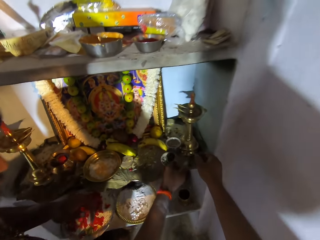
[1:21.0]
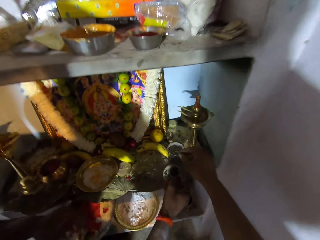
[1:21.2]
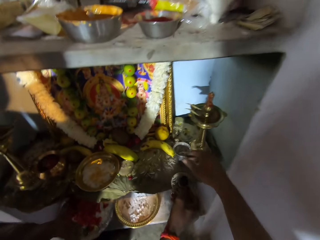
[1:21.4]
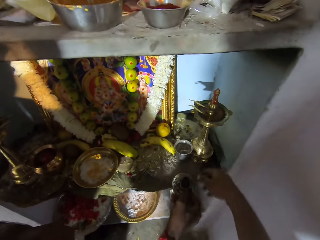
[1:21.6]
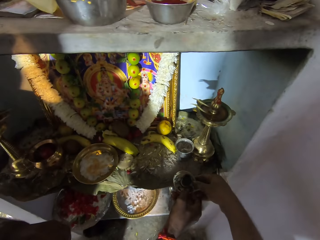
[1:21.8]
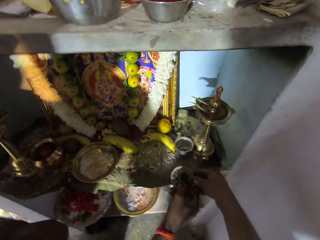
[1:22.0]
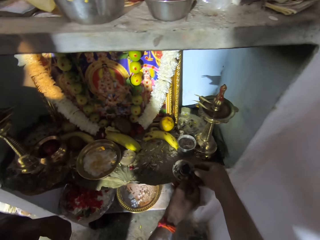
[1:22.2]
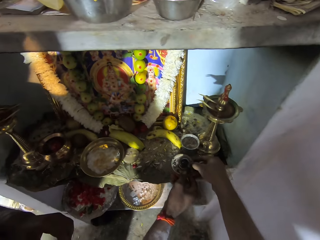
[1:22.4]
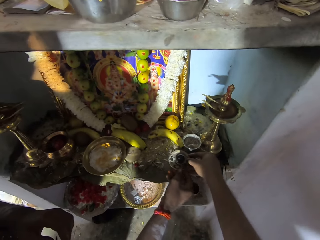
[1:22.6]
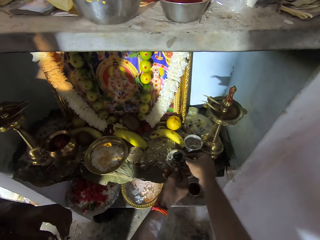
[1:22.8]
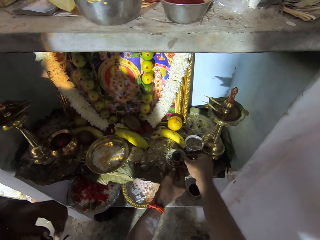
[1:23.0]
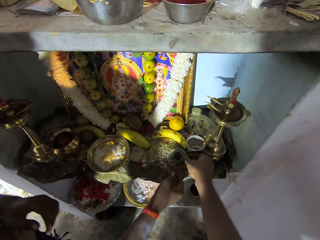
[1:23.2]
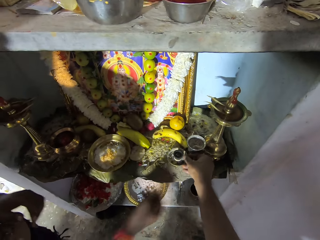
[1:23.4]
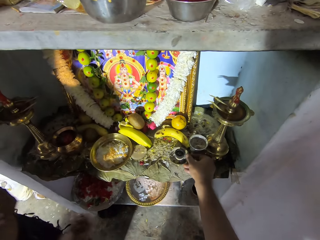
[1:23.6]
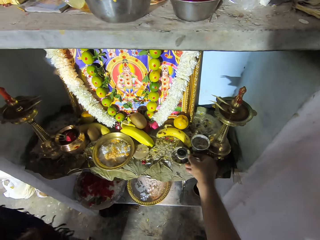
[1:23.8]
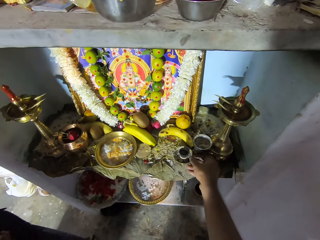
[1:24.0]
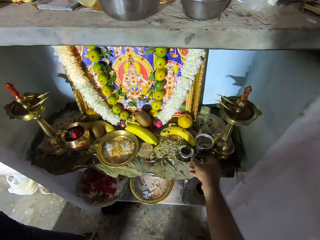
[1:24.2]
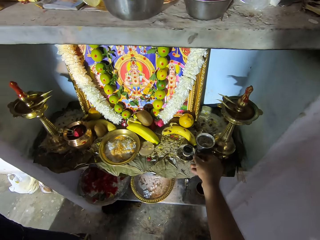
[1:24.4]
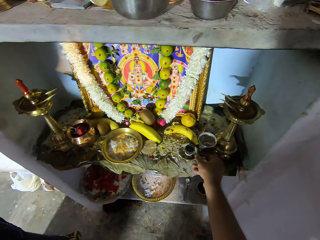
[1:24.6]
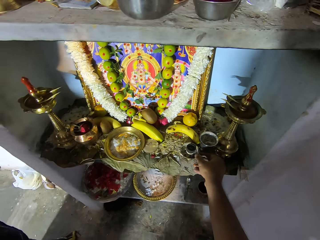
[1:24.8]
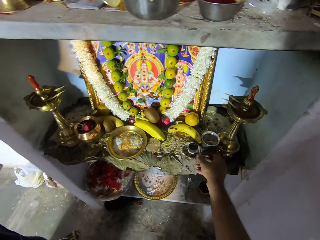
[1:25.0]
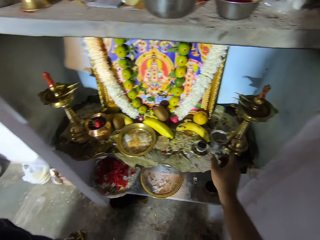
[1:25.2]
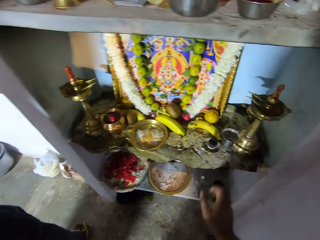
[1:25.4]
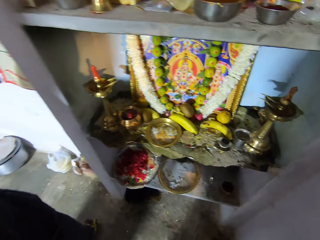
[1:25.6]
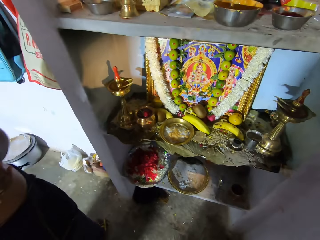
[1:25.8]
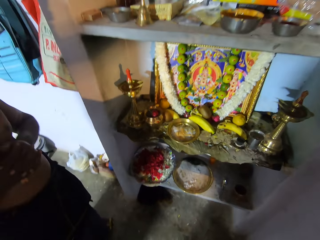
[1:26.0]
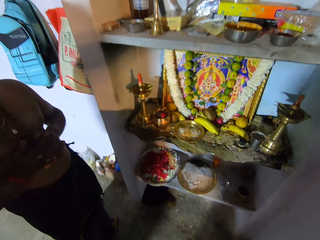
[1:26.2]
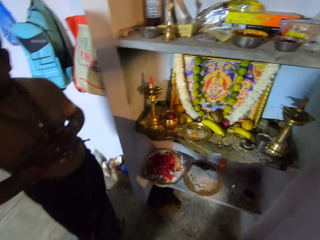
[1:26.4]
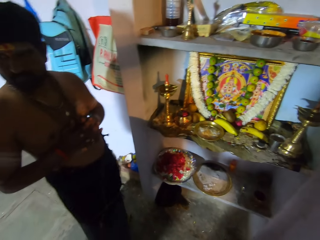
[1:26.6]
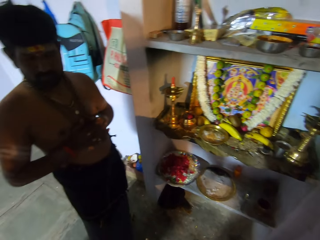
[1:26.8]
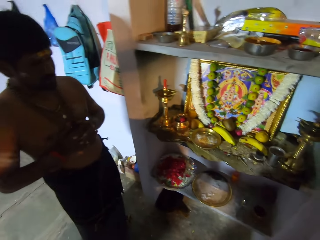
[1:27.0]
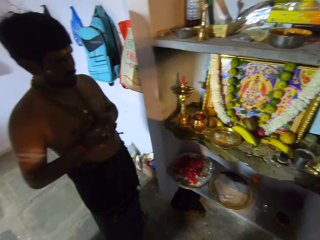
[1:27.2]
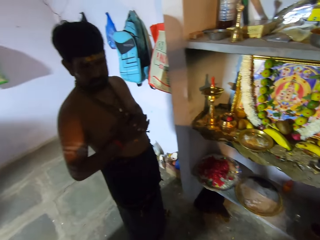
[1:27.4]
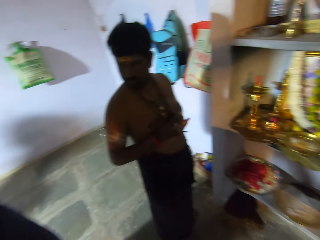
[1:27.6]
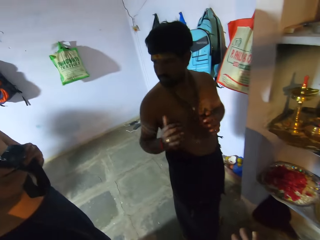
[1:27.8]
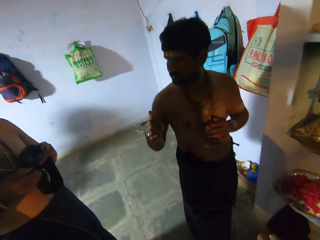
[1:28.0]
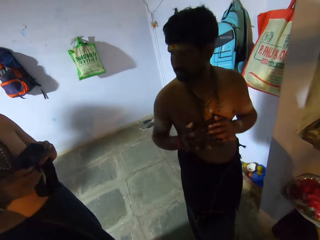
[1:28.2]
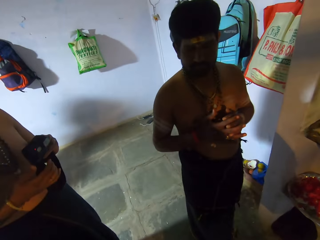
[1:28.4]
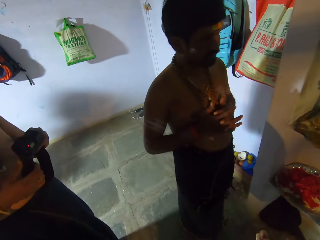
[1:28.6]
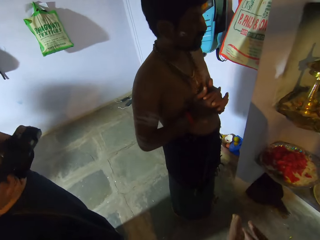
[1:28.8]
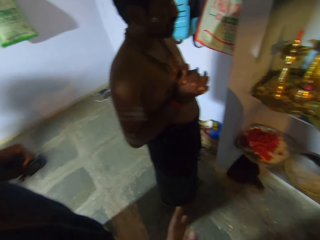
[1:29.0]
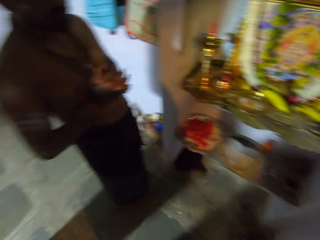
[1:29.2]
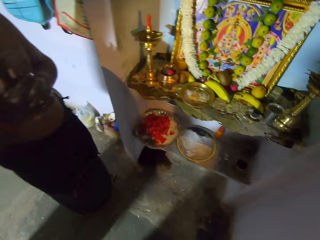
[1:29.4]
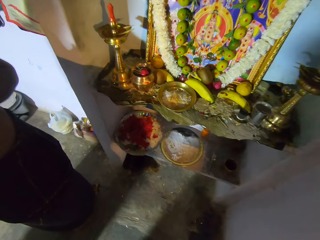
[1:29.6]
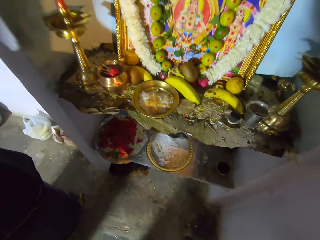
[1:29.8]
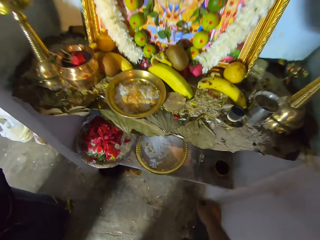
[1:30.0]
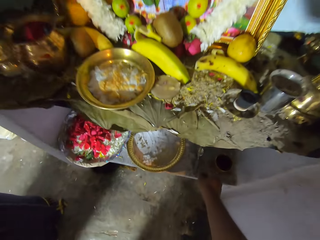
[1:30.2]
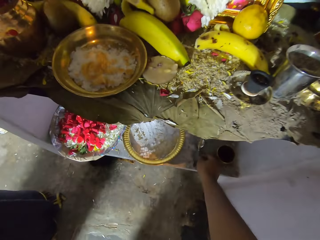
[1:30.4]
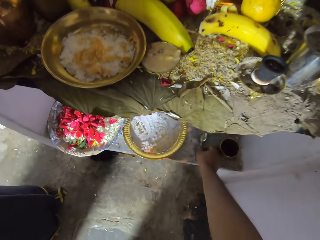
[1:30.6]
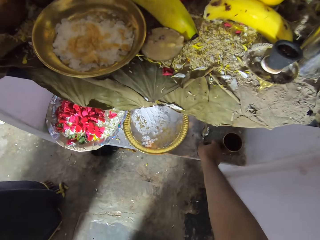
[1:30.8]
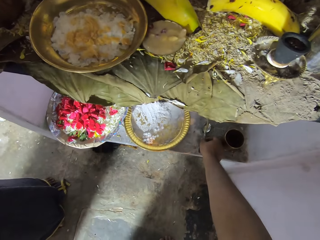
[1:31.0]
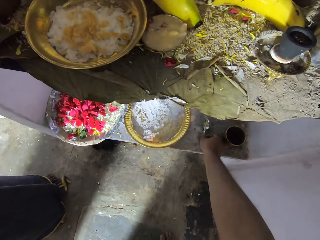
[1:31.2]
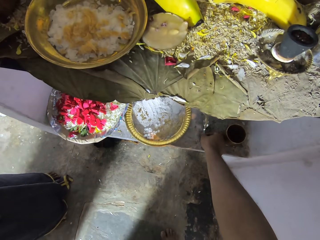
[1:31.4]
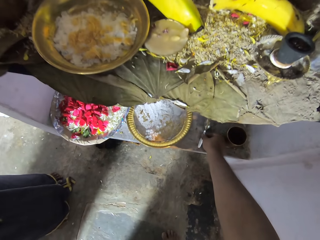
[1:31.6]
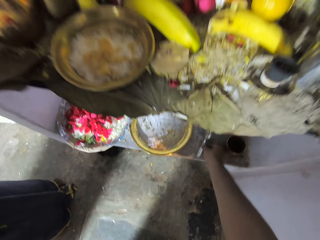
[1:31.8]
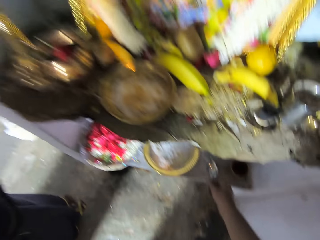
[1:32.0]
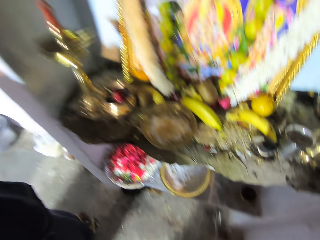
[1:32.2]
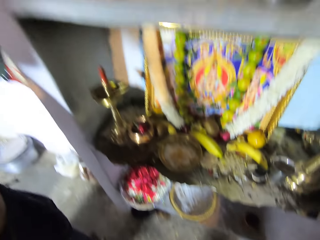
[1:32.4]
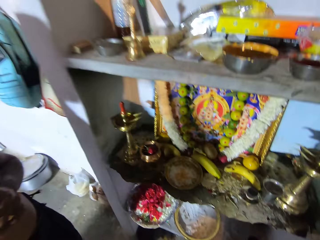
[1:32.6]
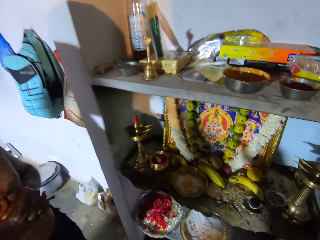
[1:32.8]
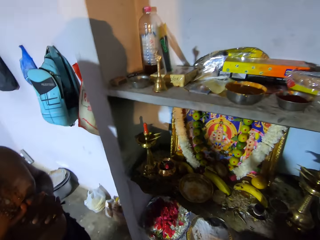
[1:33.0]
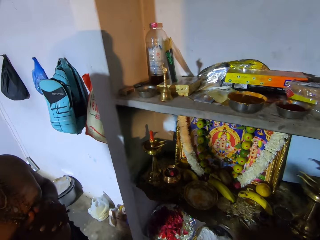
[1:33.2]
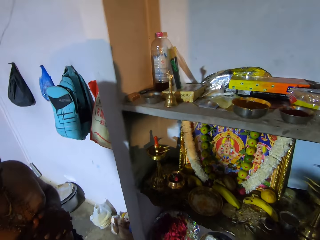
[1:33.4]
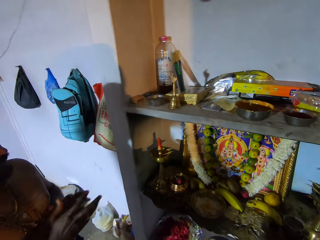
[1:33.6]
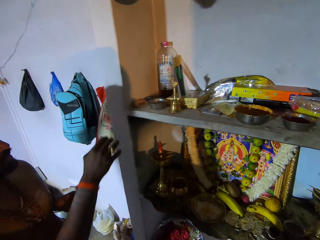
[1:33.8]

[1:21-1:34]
The camera wearer picks the saucer from a man's hand. They hold the candle holder. The man gives the camera wearer the candle holder. The camera wearer puts the saucer on the shelf with the man. The man stands beside the shelf and puts hands together. The man talks to another man. The first man signs and puts hands together. Another man adjusts the camera. The camera wearer turns around. They bend towards the shelf. They pick a spoon from the shelf. They rise up.

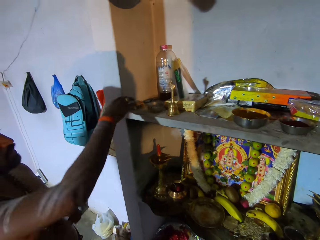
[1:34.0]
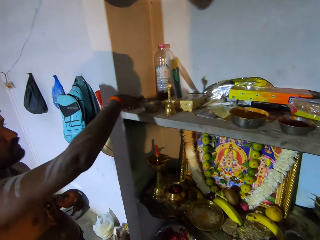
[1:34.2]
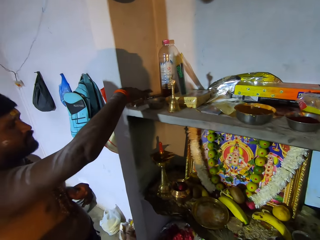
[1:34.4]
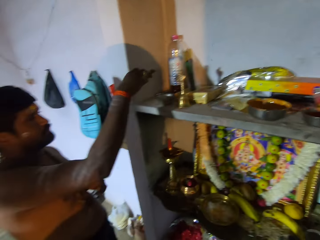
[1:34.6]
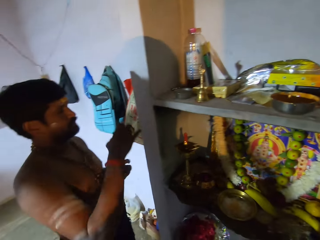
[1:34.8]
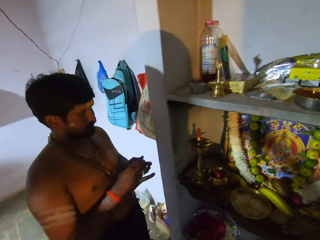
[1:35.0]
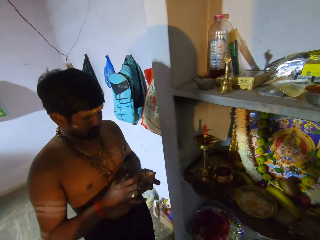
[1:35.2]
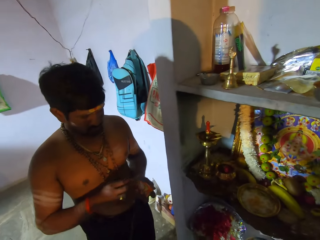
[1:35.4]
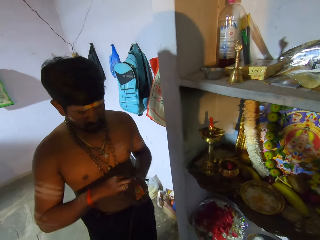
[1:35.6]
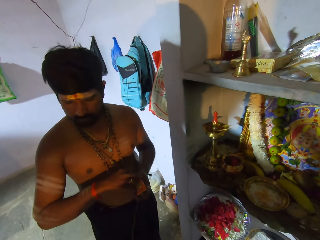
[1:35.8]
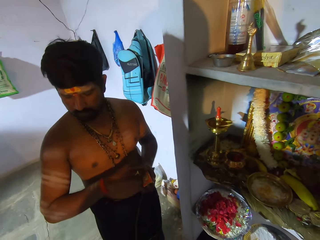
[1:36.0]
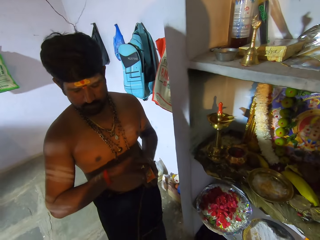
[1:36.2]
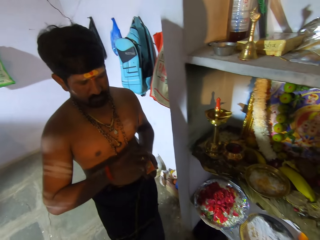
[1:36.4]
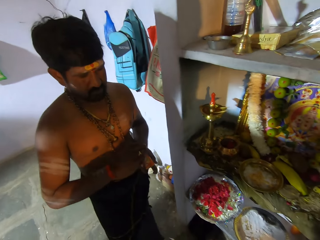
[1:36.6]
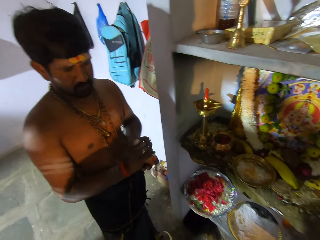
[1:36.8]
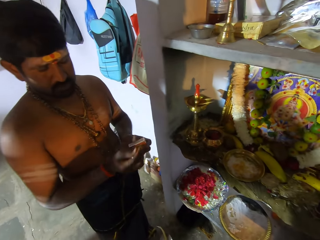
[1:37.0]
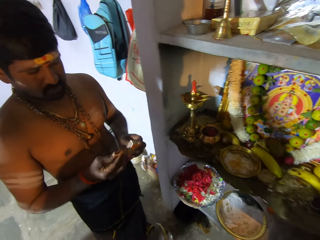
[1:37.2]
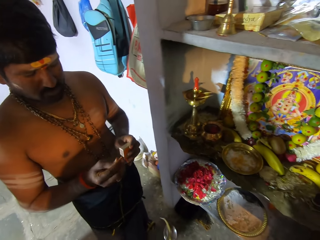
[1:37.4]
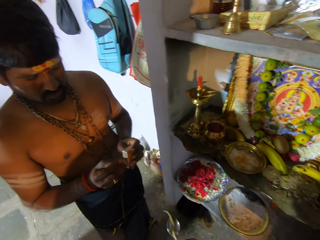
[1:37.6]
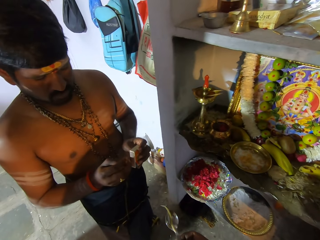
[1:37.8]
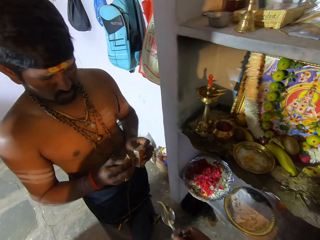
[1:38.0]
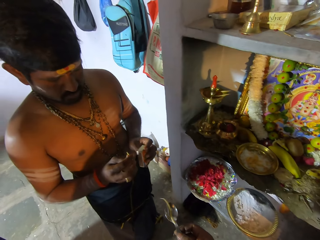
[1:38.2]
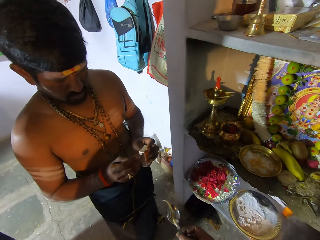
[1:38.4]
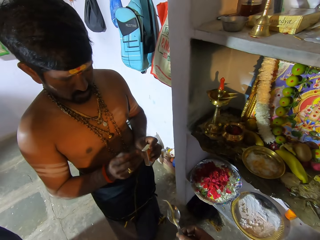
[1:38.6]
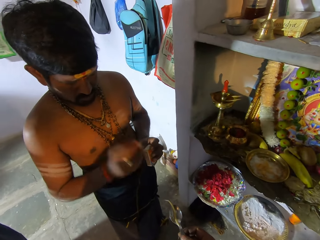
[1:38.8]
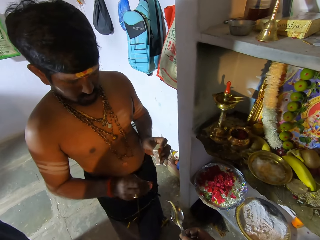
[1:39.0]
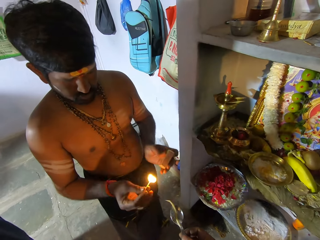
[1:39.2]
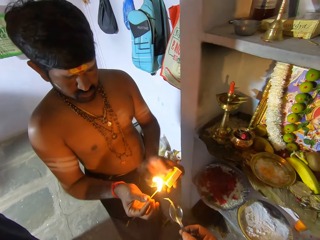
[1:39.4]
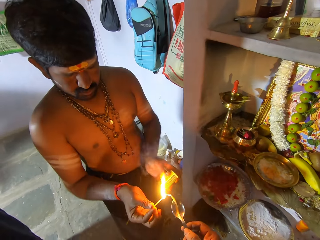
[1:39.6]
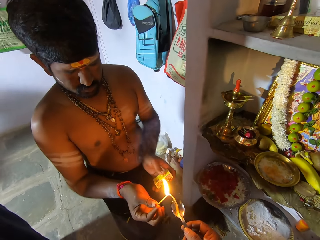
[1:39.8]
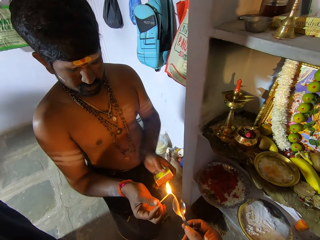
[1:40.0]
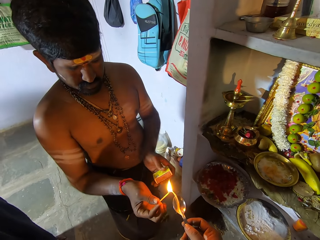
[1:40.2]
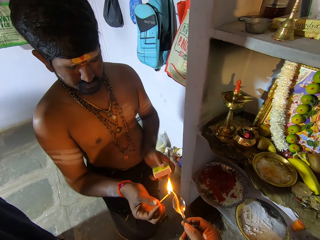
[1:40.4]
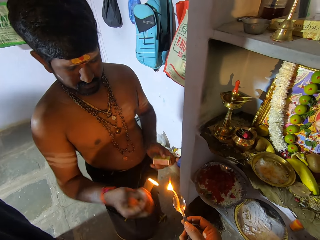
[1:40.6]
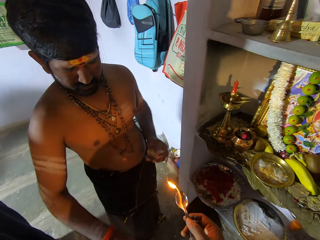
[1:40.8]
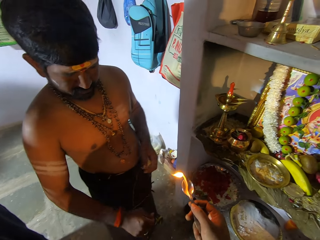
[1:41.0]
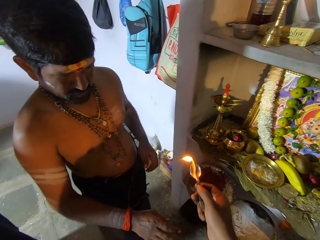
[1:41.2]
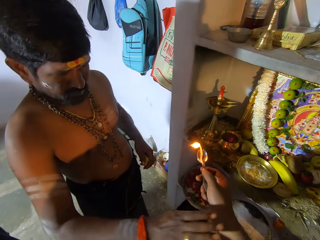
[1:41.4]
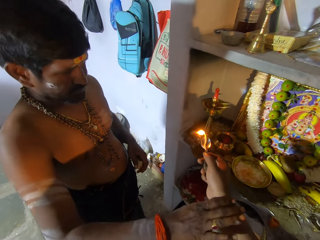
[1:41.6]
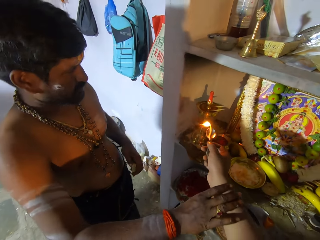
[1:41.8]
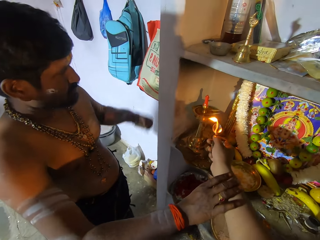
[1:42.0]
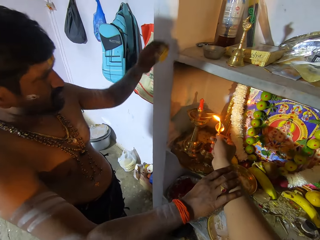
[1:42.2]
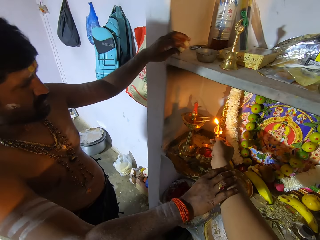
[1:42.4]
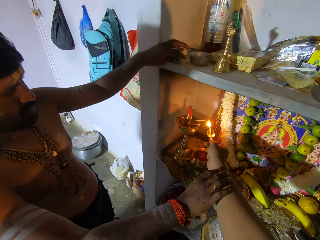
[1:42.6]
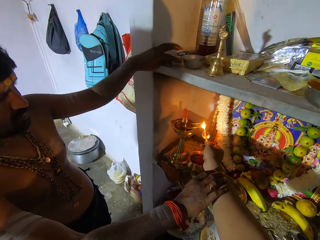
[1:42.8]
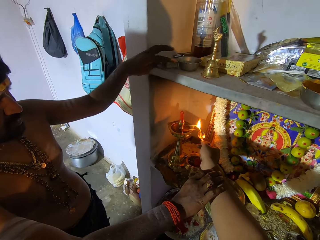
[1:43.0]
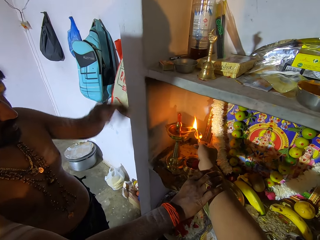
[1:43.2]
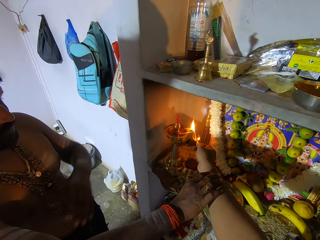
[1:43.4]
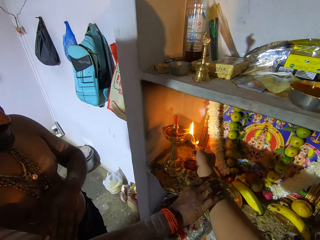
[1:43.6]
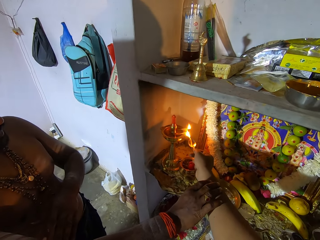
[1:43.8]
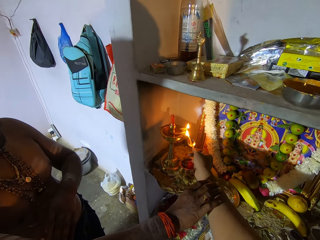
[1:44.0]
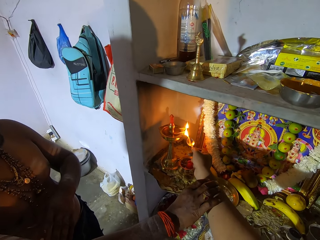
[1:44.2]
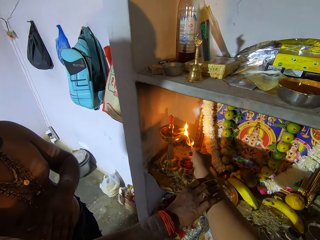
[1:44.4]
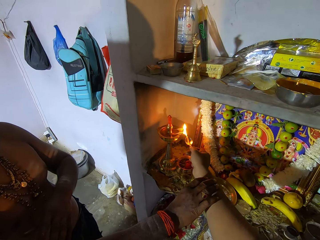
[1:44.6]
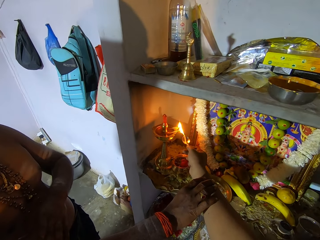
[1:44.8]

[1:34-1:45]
A man picks a match box from the shelf, puts the match box on the left hand, picks a match stick from the match box and turns the match box. The camera wearer puts the spoon forward. The man lights the match stick. The camera wearer lights incense on the spoon. The man puts on the camera wearer's light and shakes hand. The camera wearer moves the incense towards the censer stand. The man holds the camera wearer's hand and puts the match box on the shelf. The camera wearer lights the incense. The man touches body.
